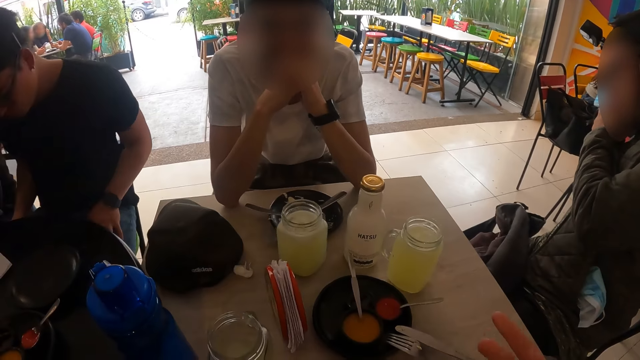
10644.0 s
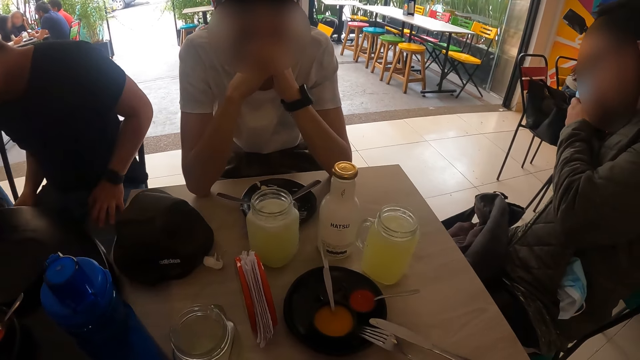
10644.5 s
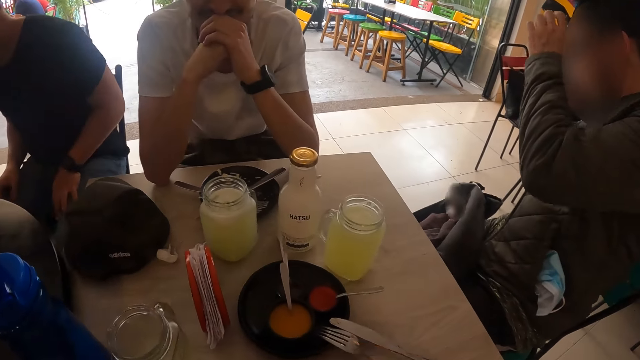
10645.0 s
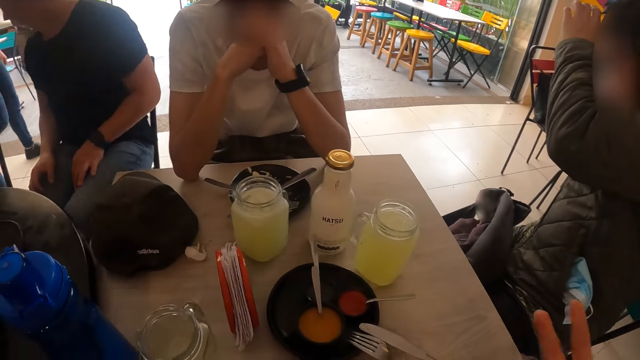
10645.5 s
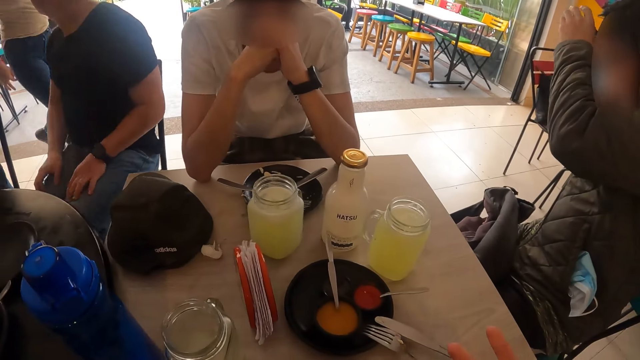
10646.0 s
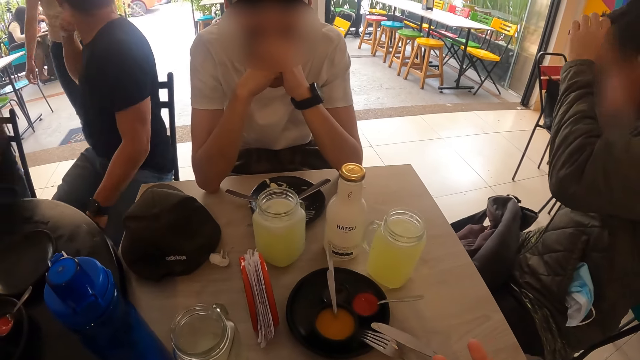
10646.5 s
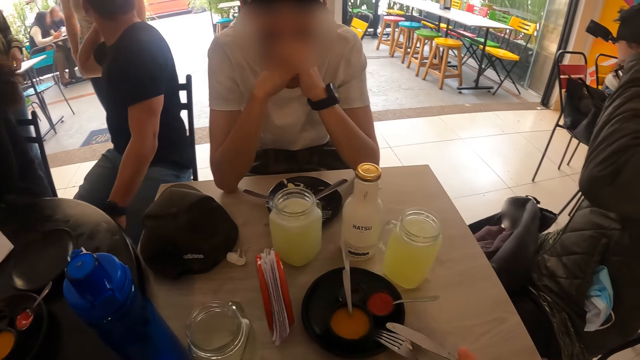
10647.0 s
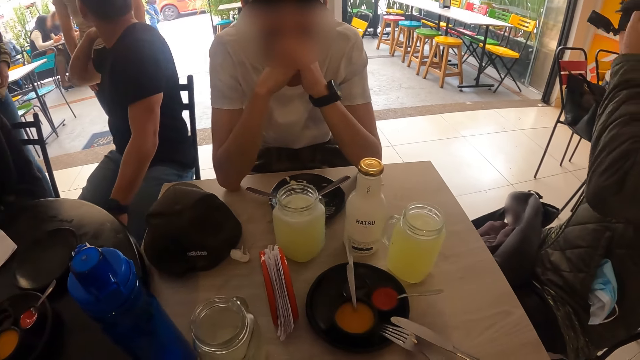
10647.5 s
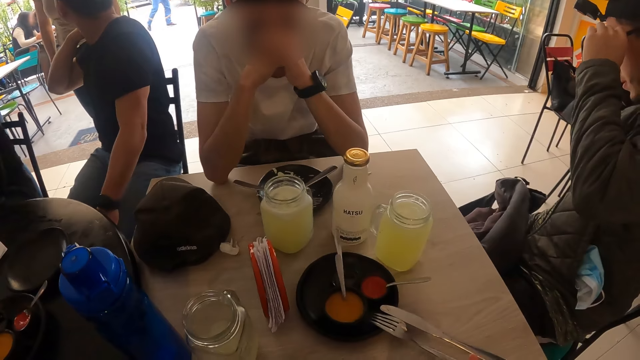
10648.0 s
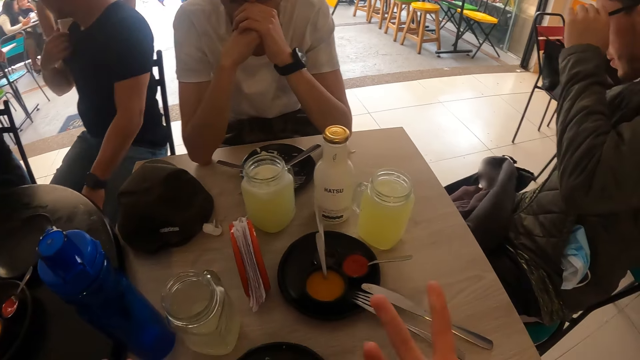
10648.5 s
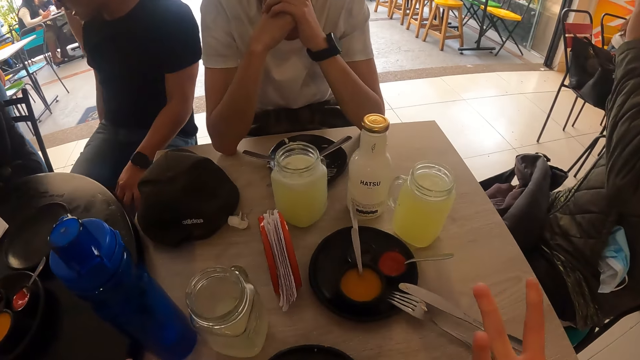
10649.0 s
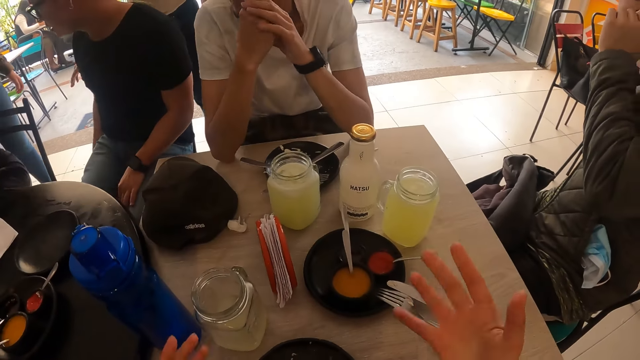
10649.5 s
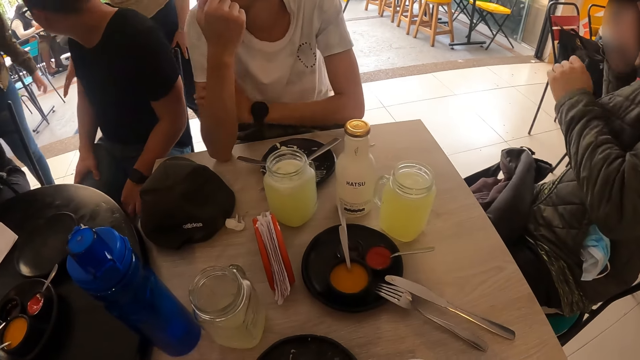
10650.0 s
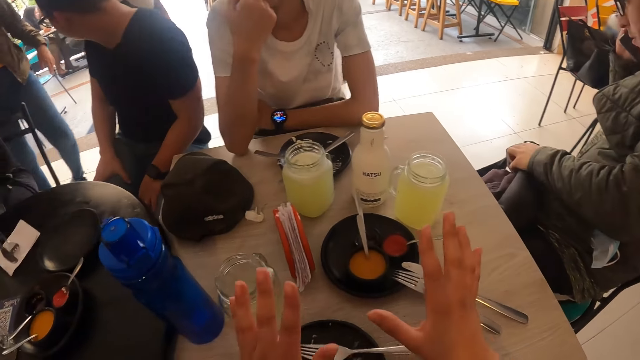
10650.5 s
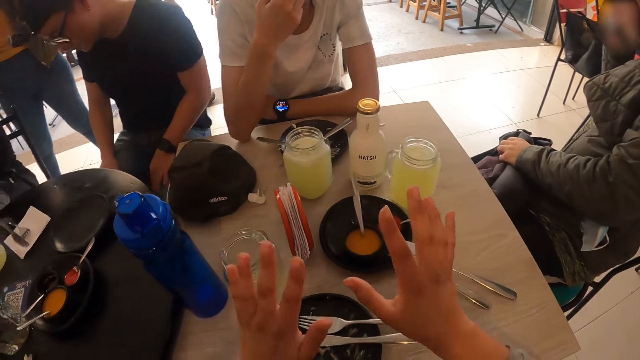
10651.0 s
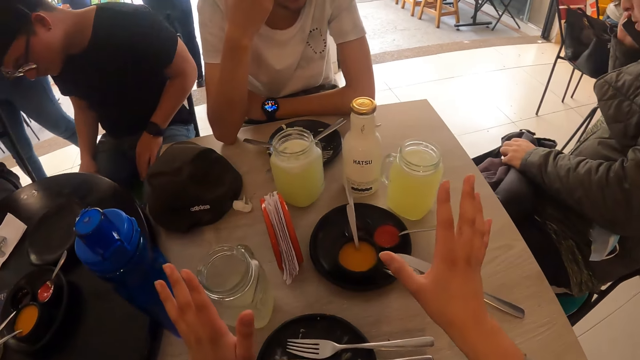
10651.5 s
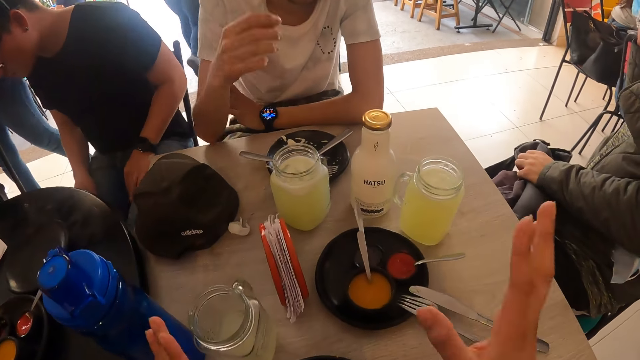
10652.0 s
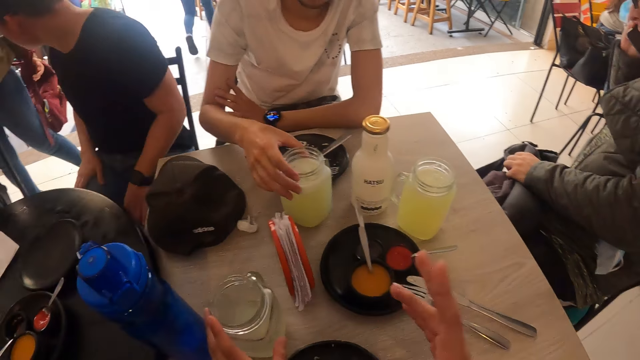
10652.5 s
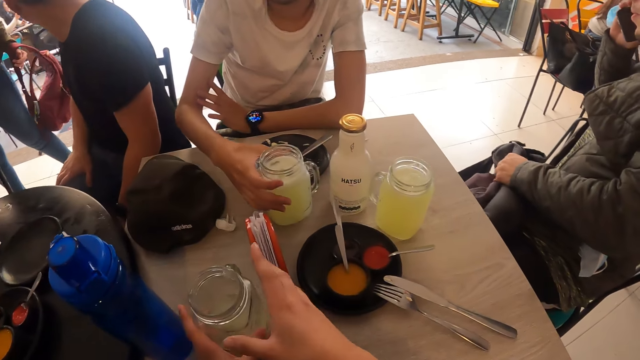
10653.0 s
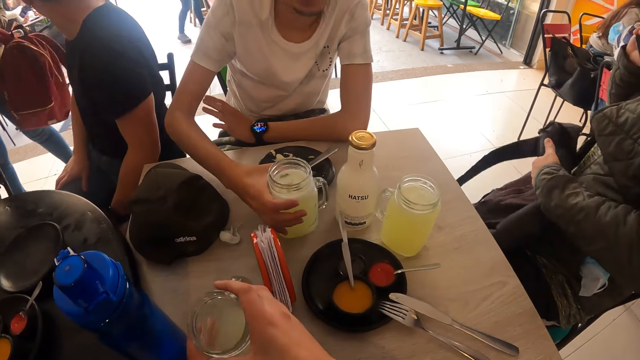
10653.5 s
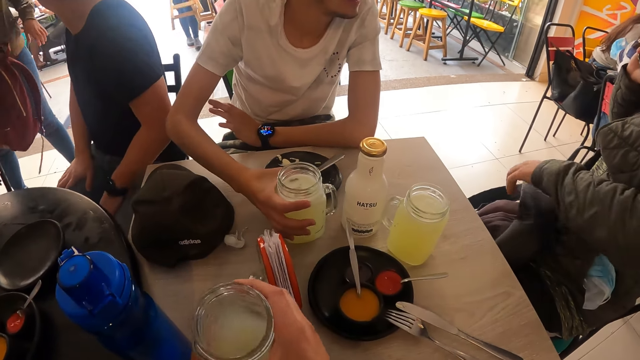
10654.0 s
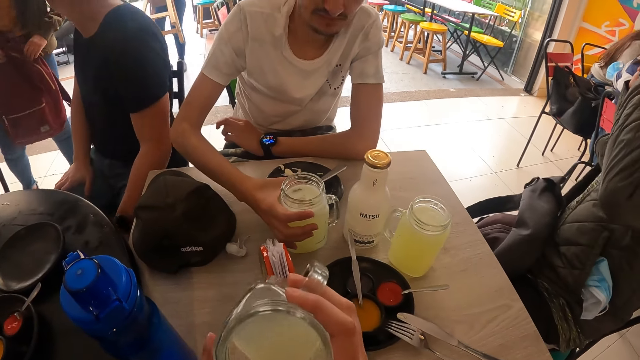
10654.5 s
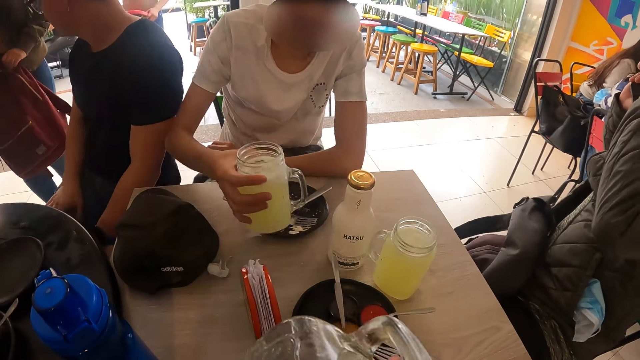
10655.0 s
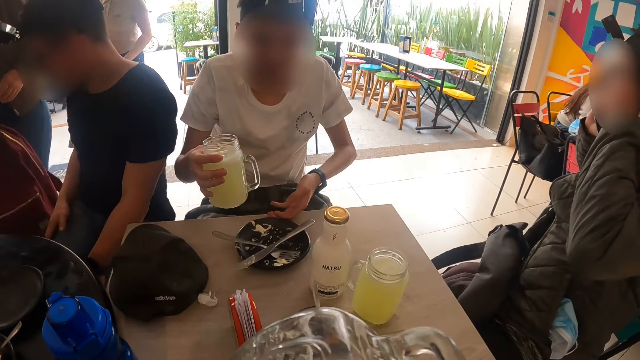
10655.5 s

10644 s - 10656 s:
Another man moves backwards on a chair. The man touches a head camera on his head with his left hand. The other man interacts with a waiter. The man touches a pair of glasses on his face with his left hand. A third man puts his hands together. The camera wearer demonstrates with his hand. A woman holds a bag with her left hand. The man adjusts a bag on his thigh with his left hand. The camera wearer takes a cup of lemonade from the table with both hands. The woman passes the bag from her left hand to her right hand. The waiter carries a stool from a floor with both hands. The woman holds the bag with both hands. Another man takes a cup of lemonade from the table with his right hand. The camera wearer drinks from the cup of lemonade in her hands. The man moves a plate on the table with his left hand.

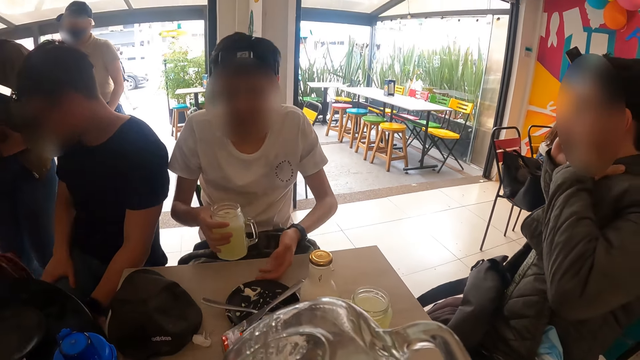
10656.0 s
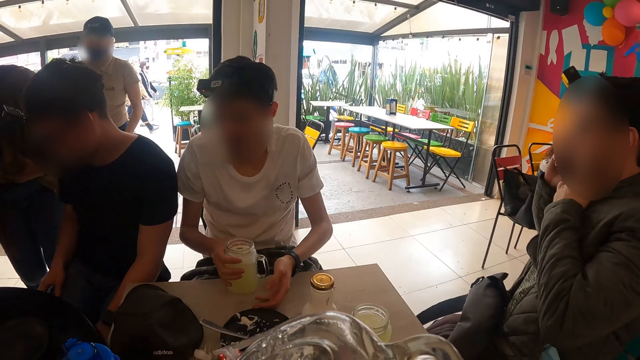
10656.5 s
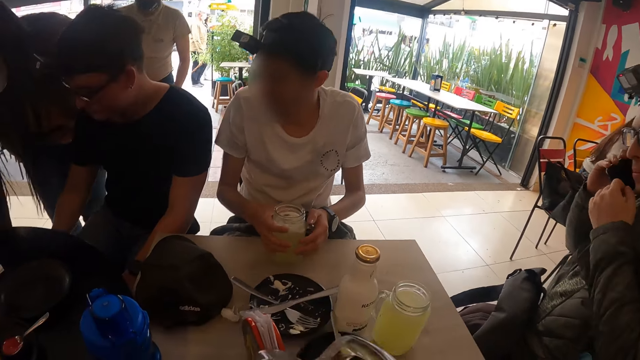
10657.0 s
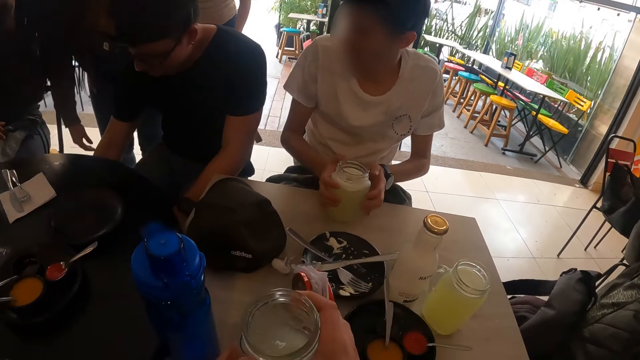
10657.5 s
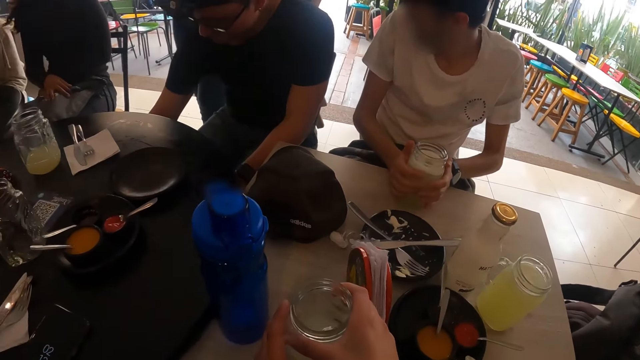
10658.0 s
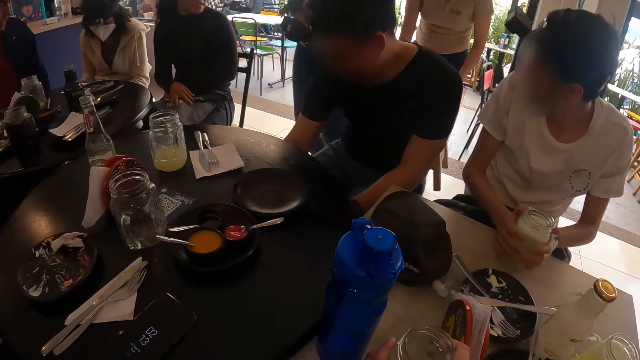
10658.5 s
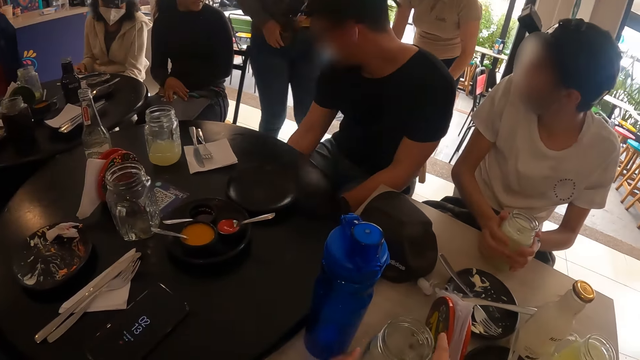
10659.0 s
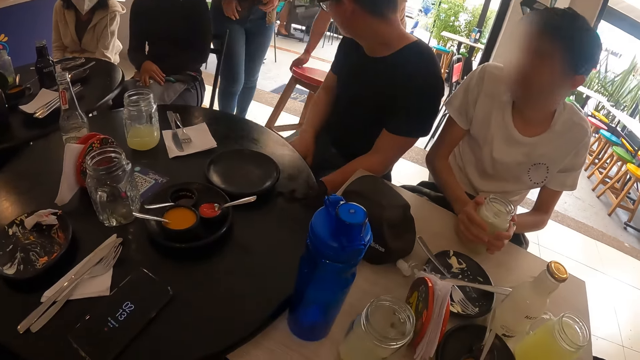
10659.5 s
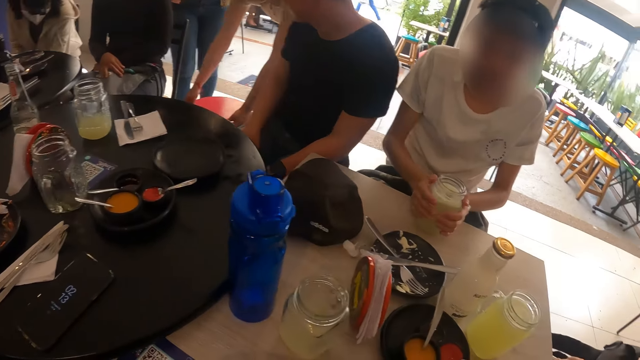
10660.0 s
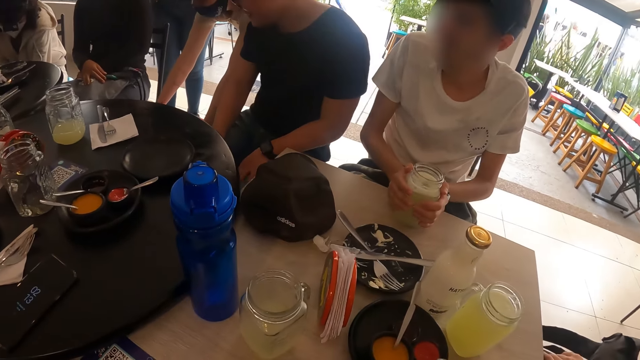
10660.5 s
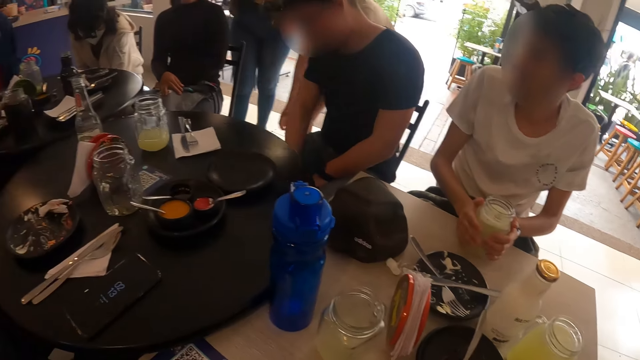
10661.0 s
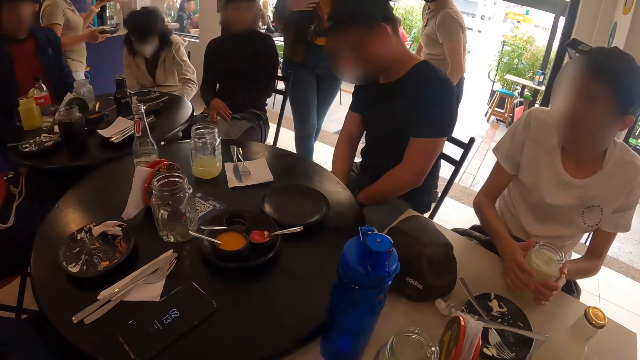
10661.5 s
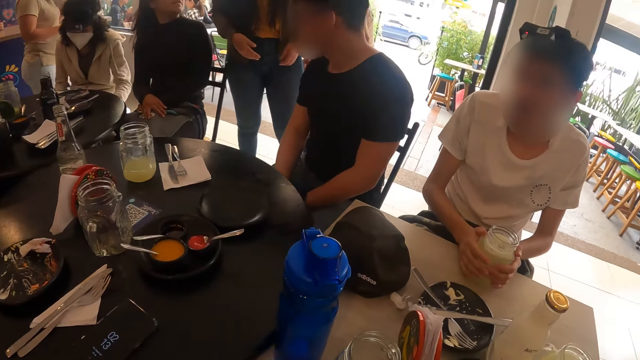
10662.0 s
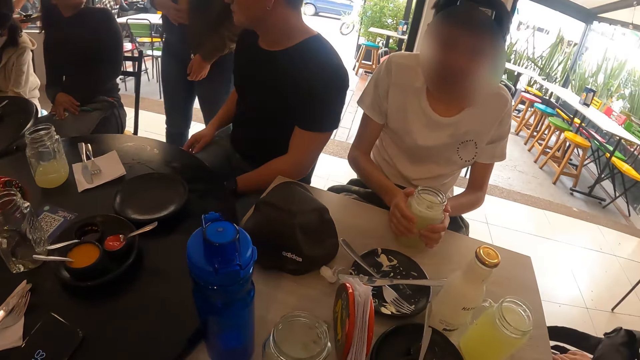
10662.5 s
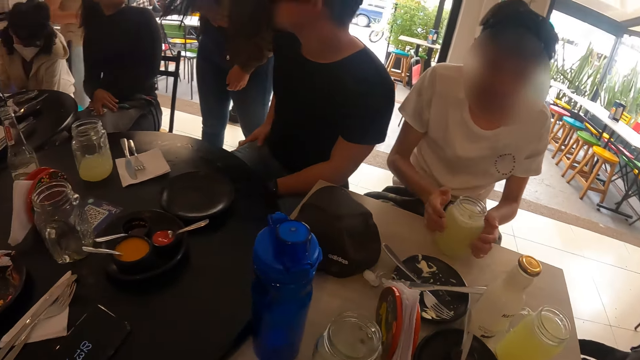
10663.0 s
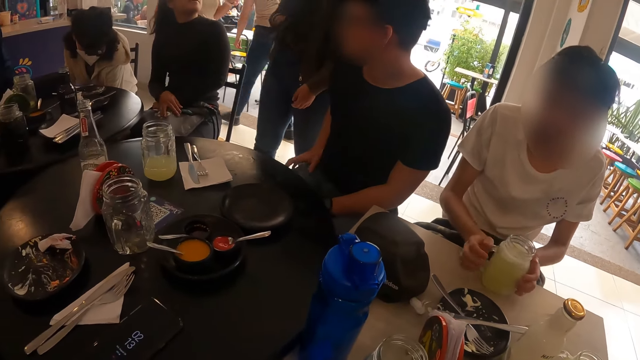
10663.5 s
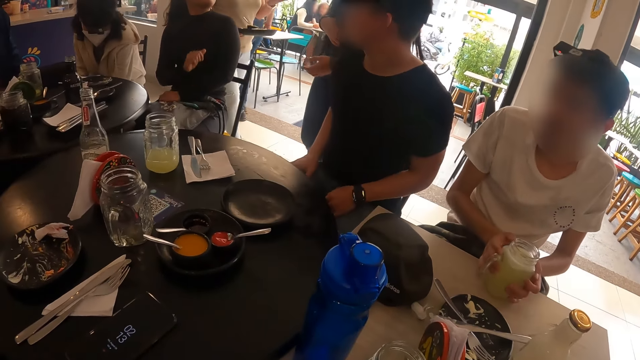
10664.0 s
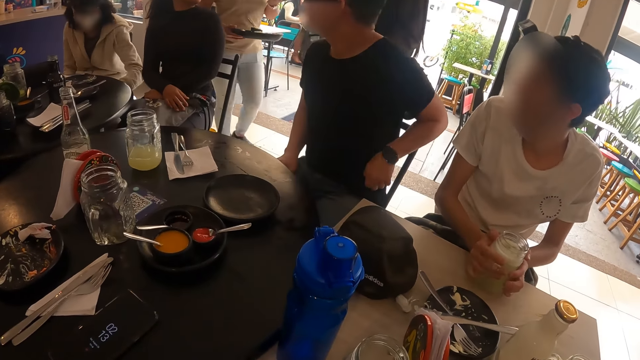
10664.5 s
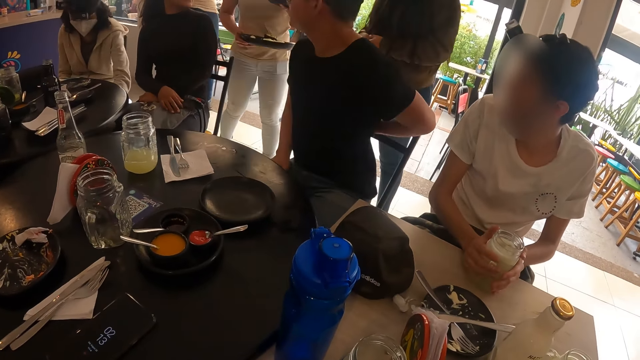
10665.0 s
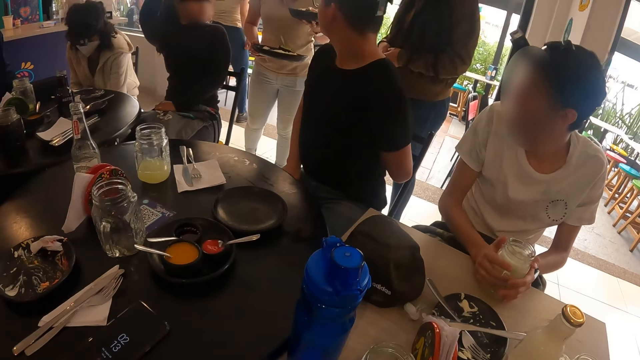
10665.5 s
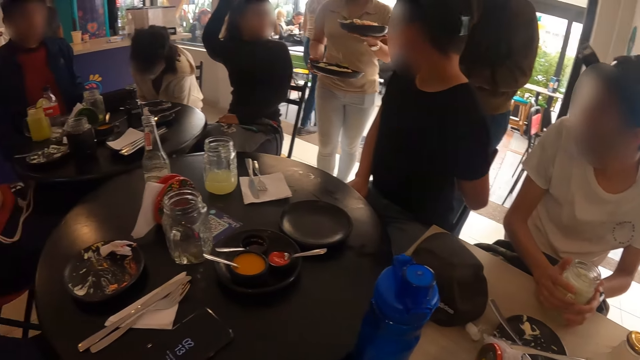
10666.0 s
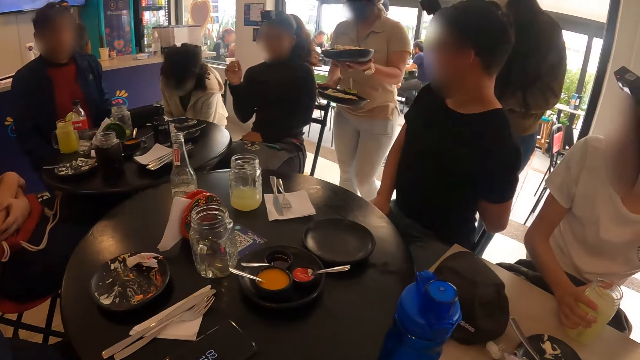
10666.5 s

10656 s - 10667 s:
A man picks up a glass jar. The woman places the bag on the floor with her right hand. Another man places the cup of lemonade on the table with his right hand and holds the cup of lemonade on the table with both hands. The camera wearer drinks. They place the cup of lemonade on the table with both hands. The waiter places the stool on the floor with both hands. Another woman interacts with the woman. The first man shakes his glass jar. Another waiter holds a plate of tacos with her right hand and holds the plate of tacos with her left hand.
